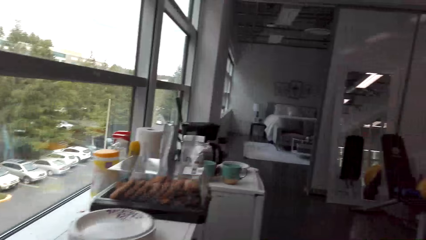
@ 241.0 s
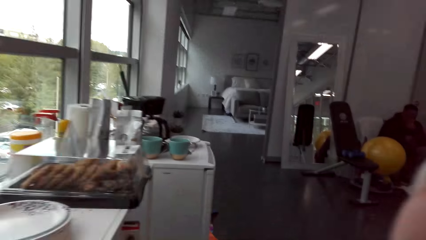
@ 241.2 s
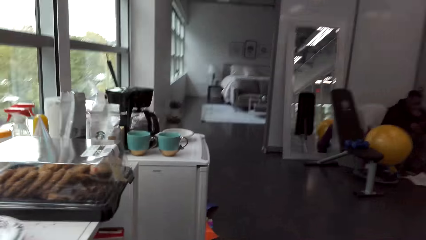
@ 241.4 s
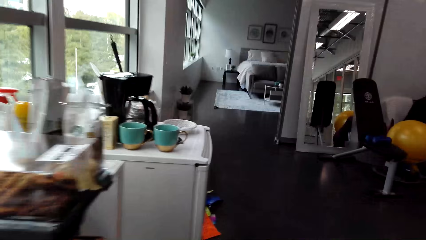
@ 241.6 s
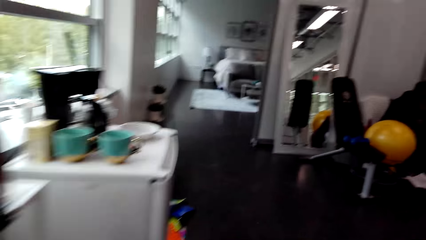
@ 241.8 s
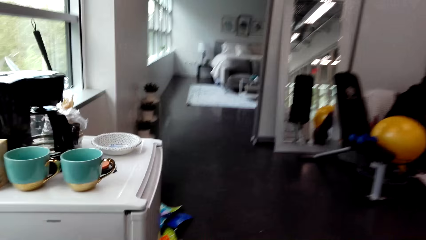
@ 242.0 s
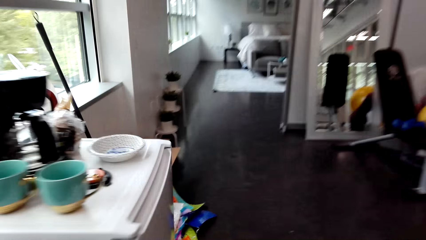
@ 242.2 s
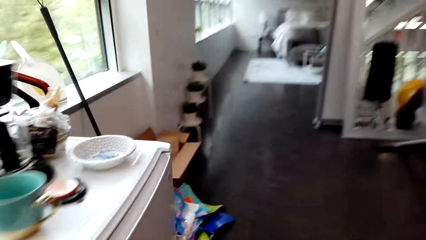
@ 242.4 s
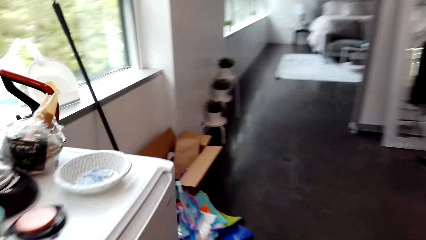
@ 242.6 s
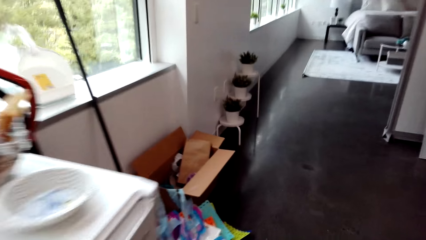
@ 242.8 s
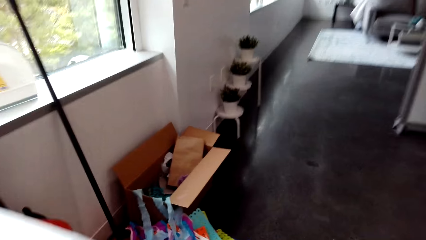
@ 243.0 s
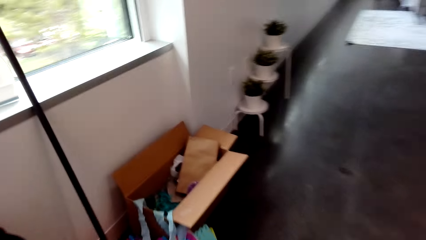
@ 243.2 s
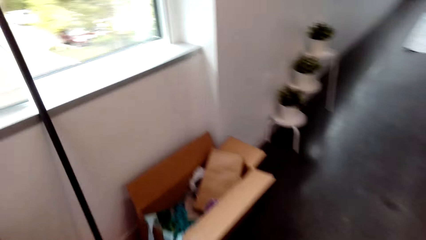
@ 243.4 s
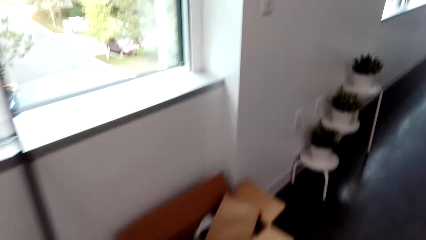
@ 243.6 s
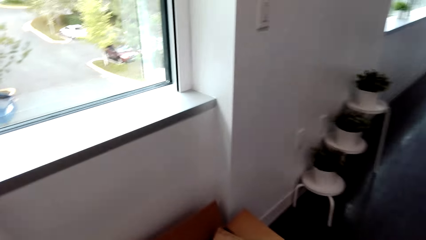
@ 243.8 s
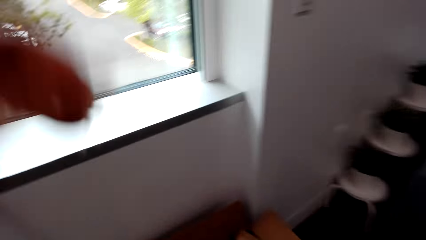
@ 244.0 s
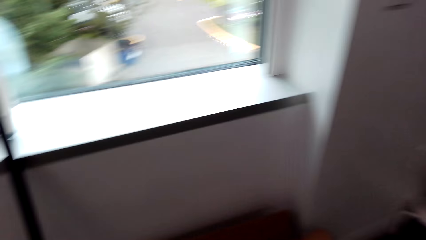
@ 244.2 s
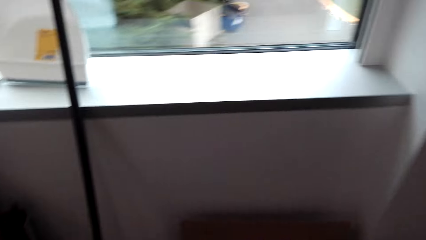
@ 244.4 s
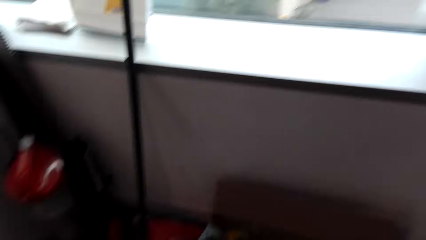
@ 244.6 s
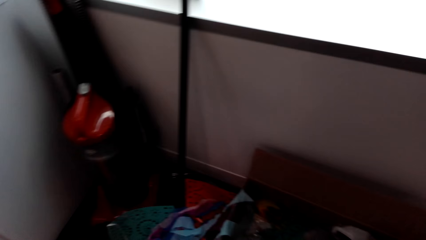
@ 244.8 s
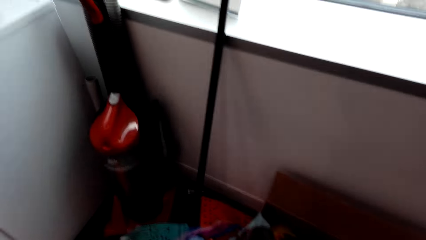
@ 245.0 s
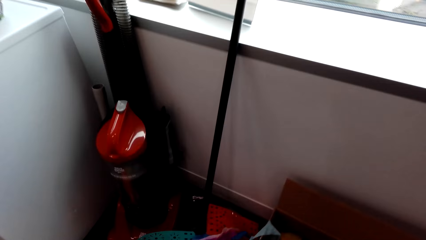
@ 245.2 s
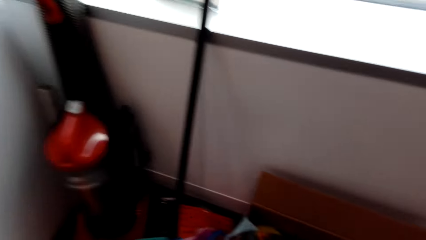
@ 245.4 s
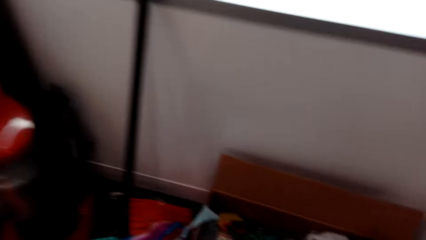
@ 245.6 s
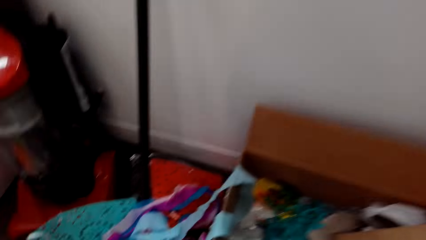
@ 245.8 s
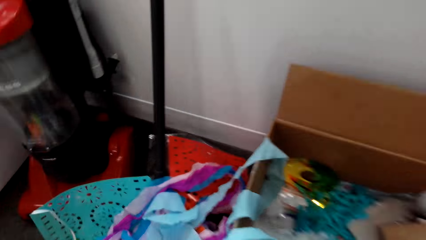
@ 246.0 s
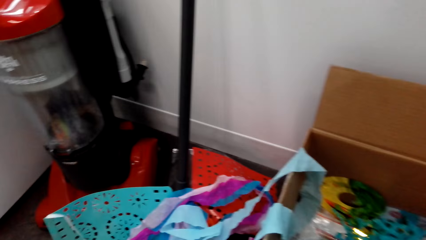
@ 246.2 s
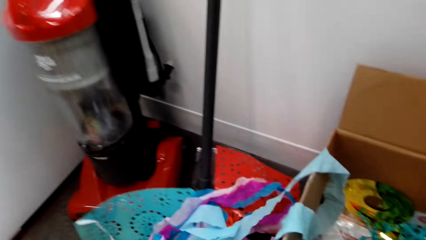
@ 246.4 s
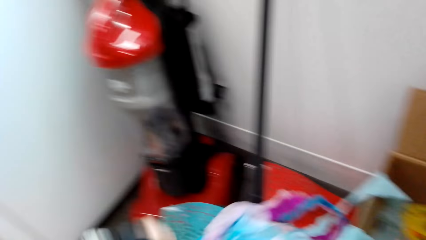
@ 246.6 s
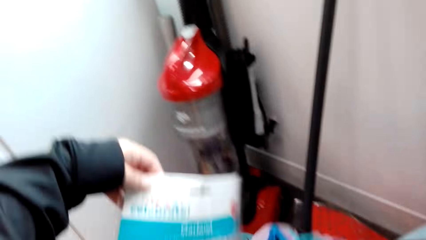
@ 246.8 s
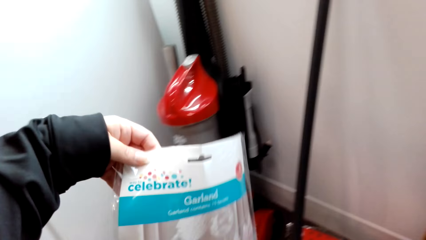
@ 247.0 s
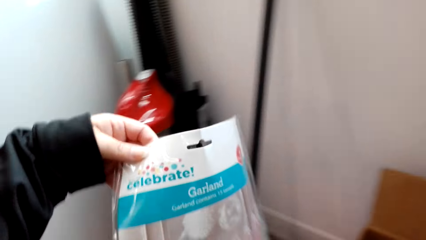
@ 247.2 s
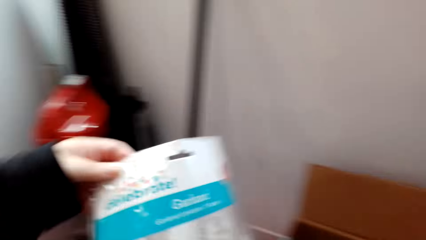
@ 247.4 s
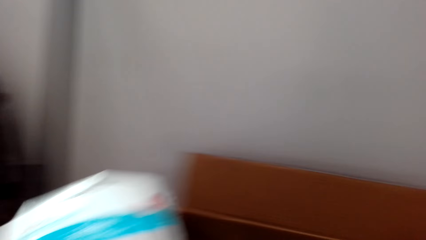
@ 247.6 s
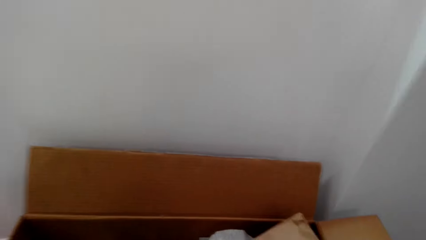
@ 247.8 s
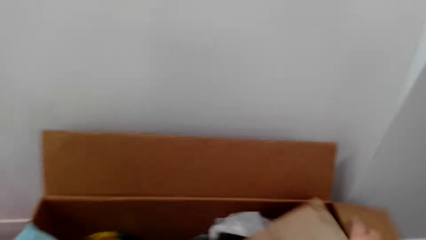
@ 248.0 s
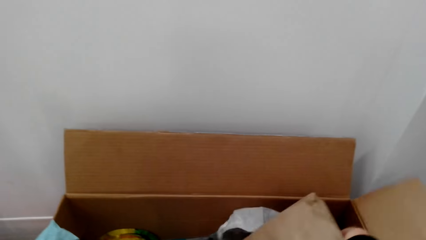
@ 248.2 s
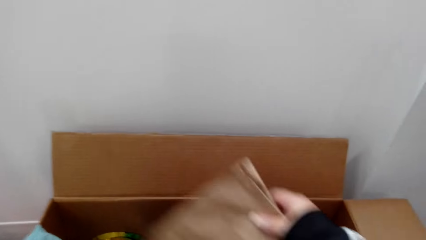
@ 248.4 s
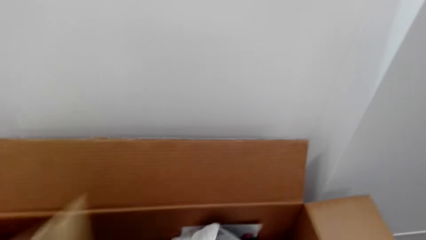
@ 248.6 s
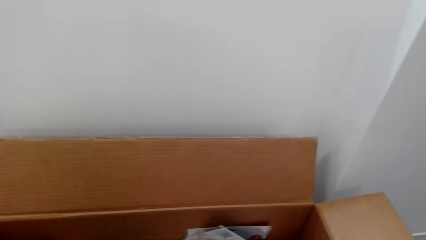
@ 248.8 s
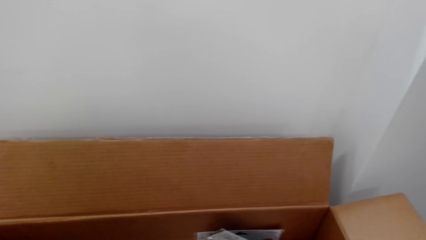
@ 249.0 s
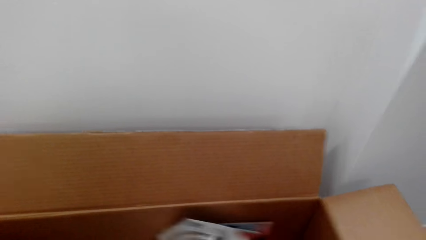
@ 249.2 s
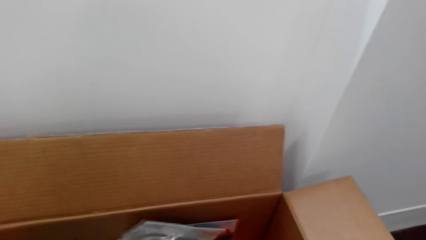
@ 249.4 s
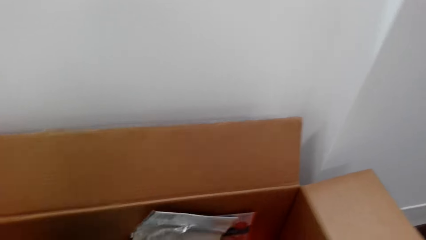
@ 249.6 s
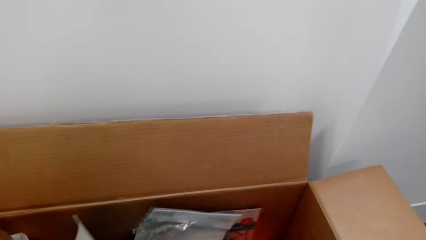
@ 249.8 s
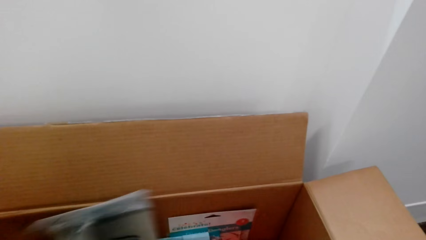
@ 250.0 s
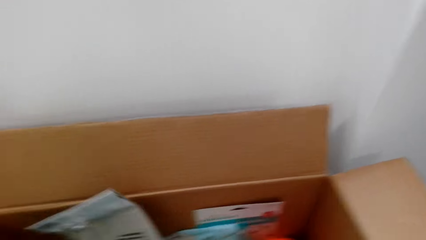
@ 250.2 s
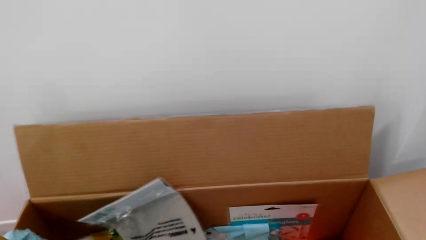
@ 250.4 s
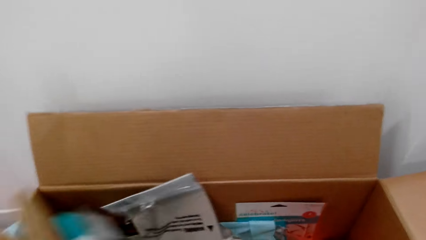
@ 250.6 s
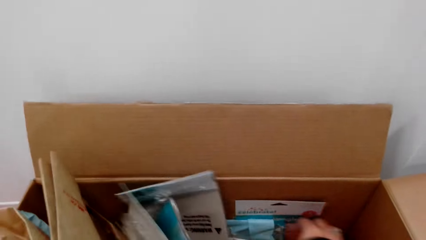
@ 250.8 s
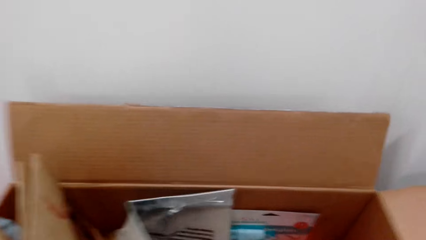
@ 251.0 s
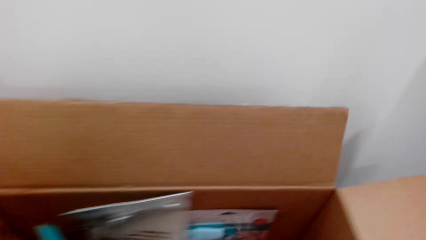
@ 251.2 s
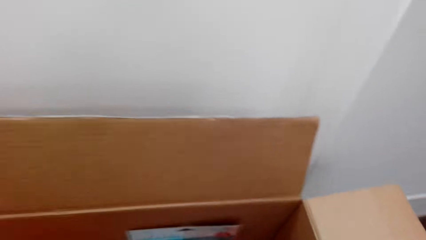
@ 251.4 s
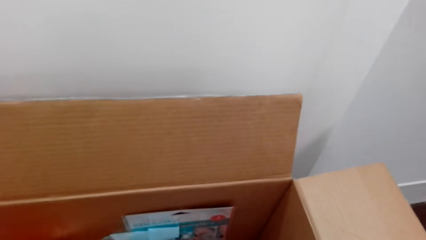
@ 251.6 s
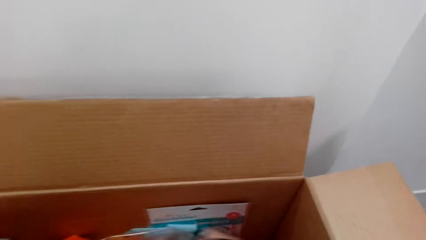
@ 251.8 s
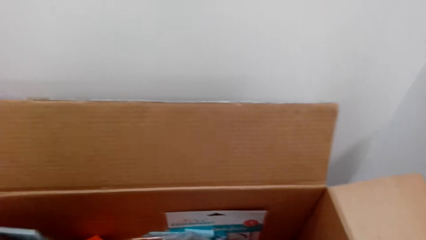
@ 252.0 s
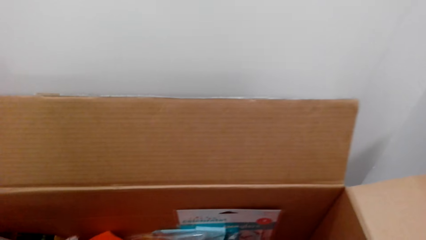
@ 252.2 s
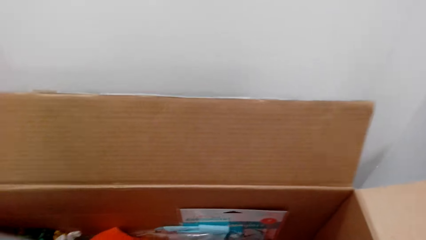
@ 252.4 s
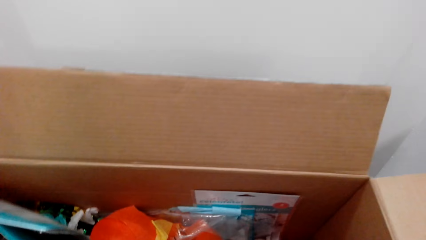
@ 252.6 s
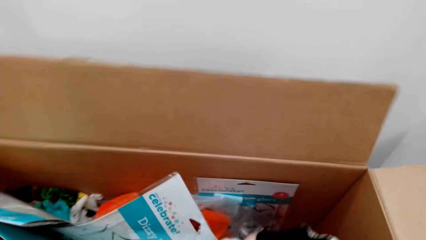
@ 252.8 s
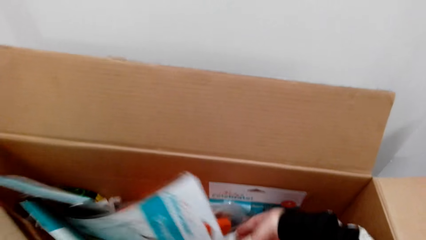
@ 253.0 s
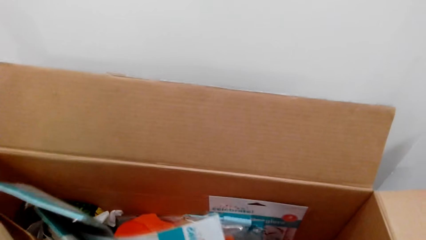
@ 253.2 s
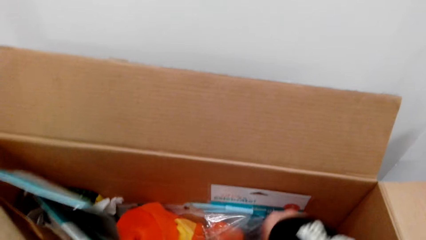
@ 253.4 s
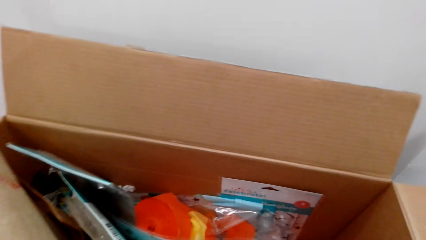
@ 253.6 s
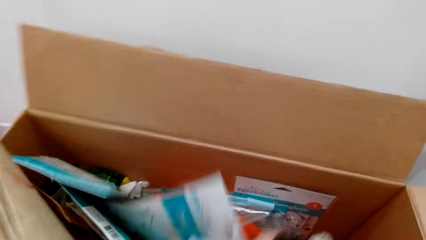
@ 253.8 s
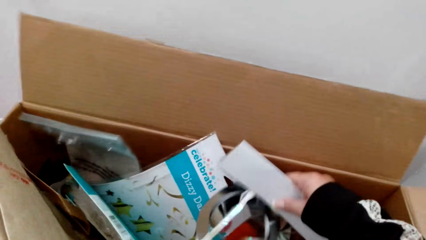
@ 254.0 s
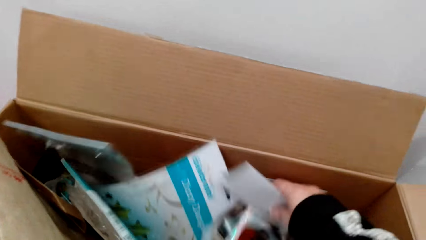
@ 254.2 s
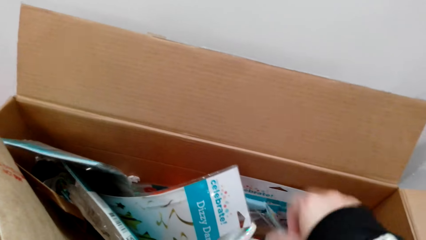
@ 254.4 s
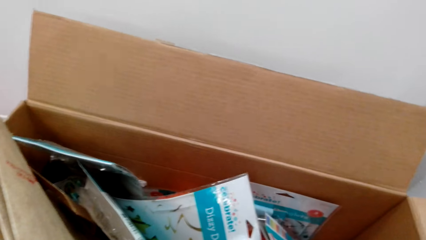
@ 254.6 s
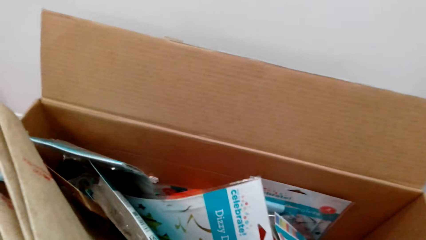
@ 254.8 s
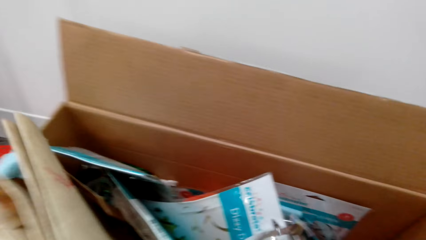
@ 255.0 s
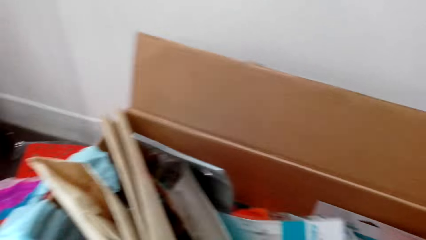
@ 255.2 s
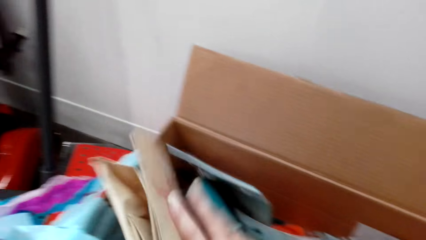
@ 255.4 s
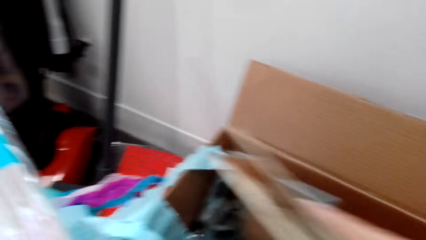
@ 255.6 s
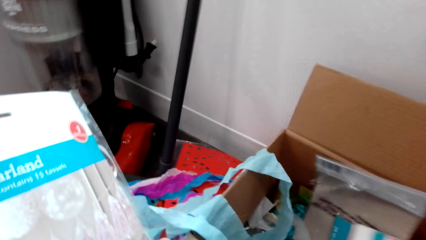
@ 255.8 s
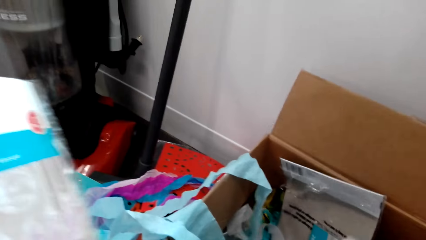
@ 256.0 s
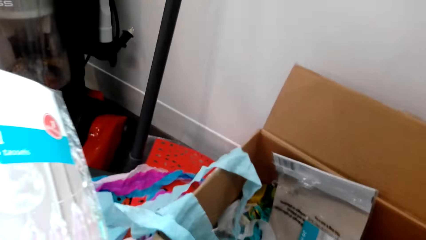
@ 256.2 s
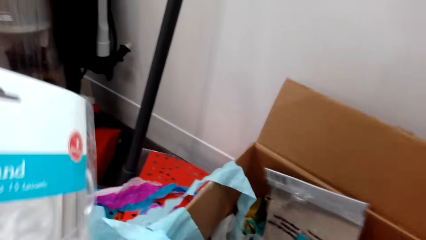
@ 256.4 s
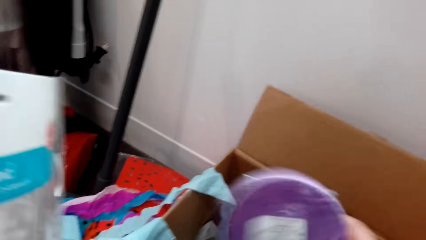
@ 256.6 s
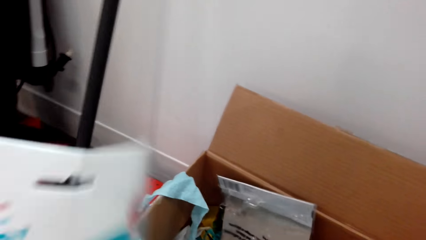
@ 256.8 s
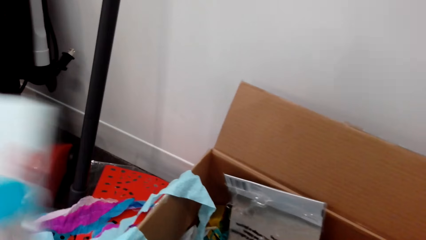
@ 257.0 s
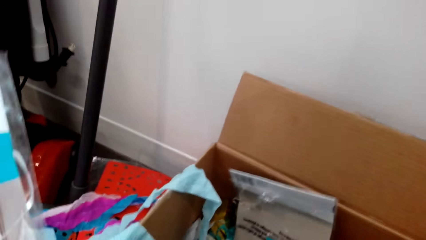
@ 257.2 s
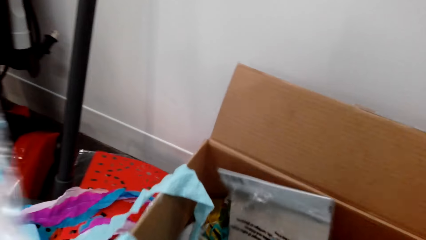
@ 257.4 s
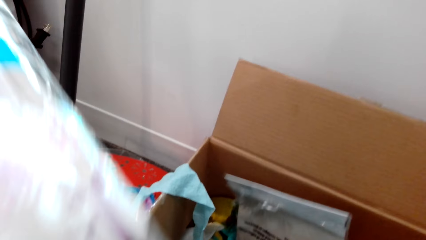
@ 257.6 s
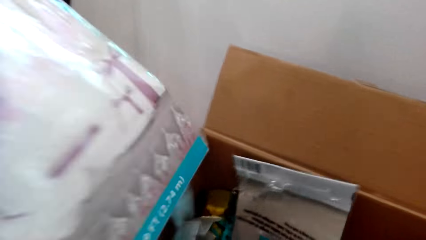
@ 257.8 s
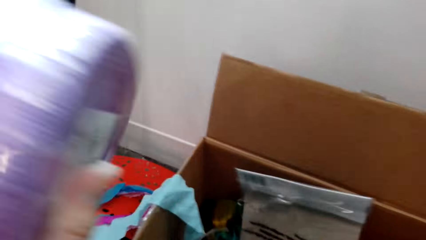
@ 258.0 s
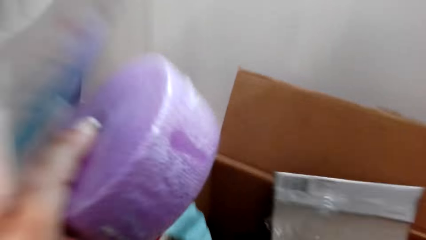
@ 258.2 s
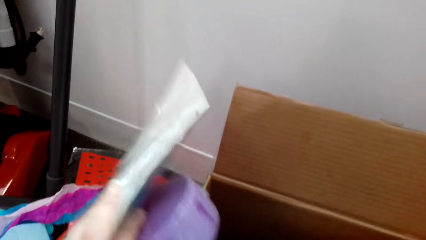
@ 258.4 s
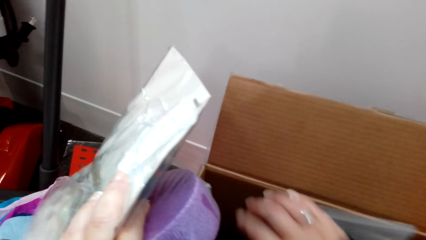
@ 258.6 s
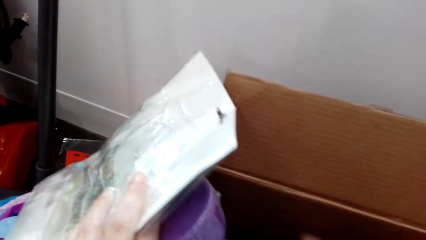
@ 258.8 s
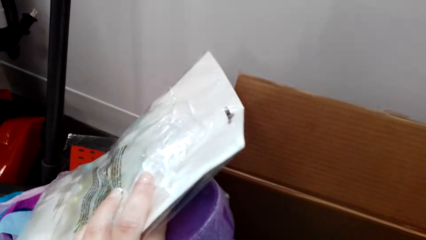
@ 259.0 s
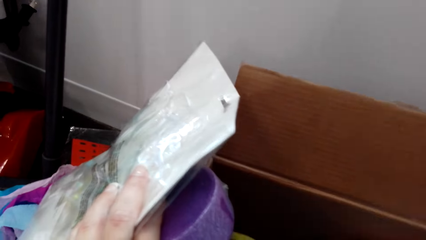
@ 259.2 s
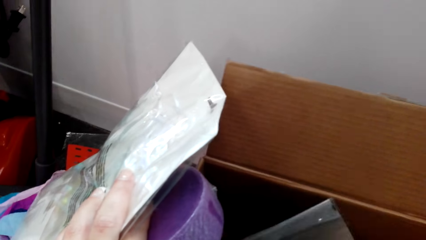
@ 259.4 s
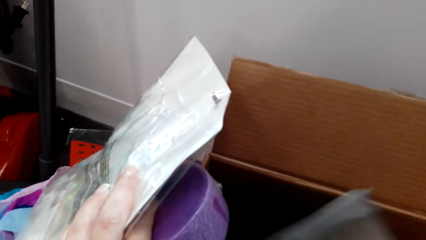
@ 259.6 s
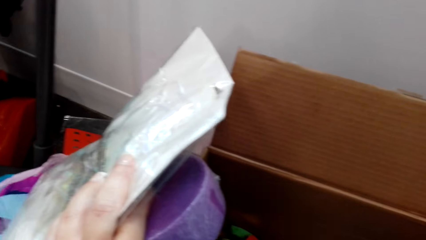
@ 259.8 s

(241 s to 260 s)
The camera wearer walks back toward the box. They bend down, pick up a polythene bag with a paper, and search the box. They pick up the decorating items.
